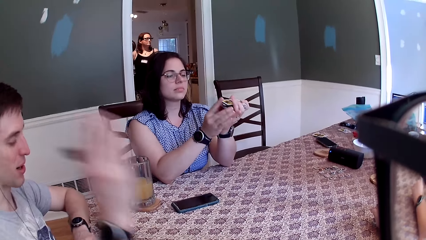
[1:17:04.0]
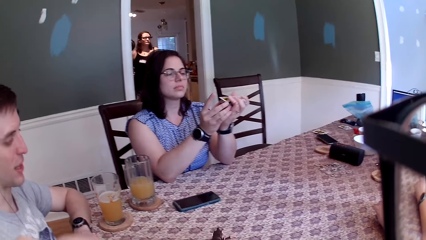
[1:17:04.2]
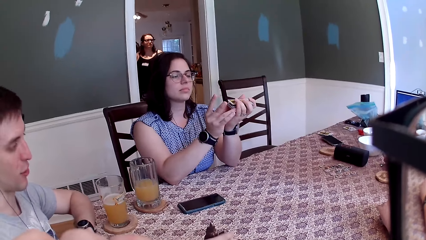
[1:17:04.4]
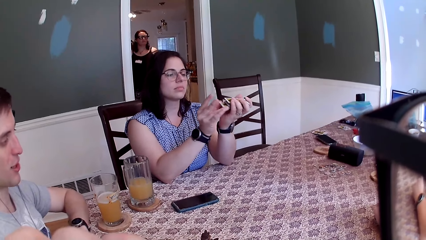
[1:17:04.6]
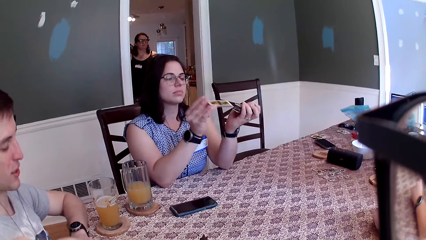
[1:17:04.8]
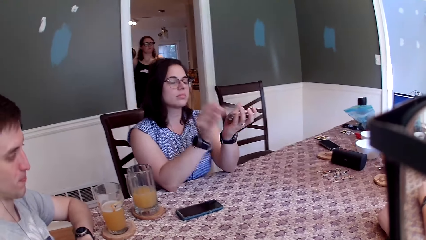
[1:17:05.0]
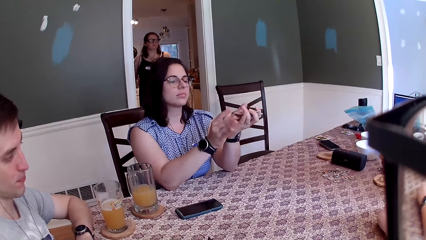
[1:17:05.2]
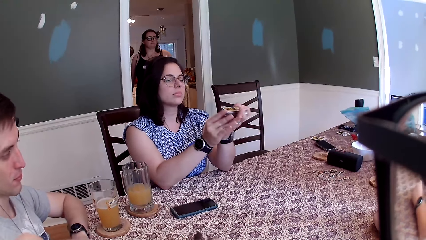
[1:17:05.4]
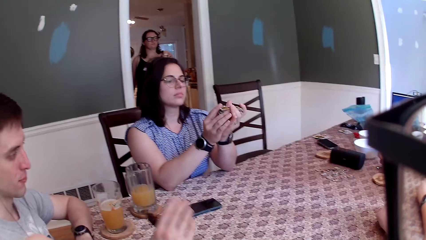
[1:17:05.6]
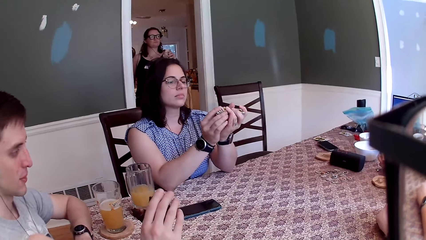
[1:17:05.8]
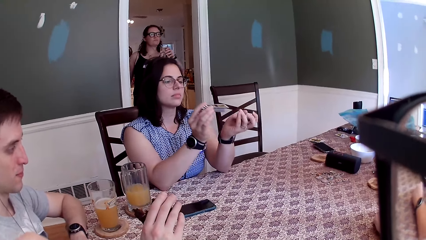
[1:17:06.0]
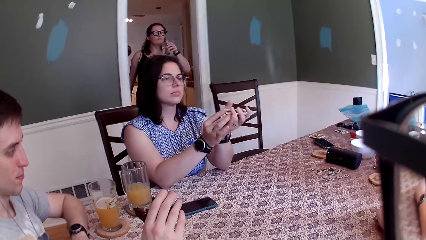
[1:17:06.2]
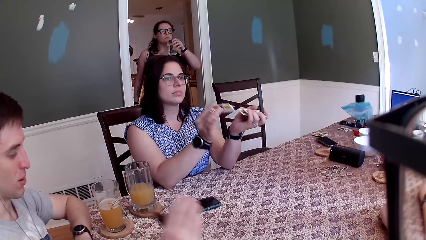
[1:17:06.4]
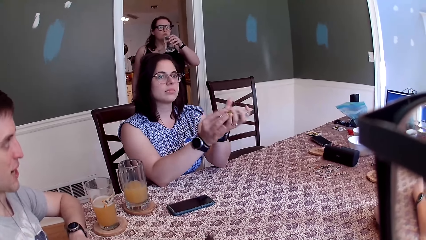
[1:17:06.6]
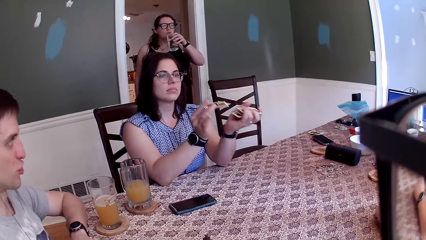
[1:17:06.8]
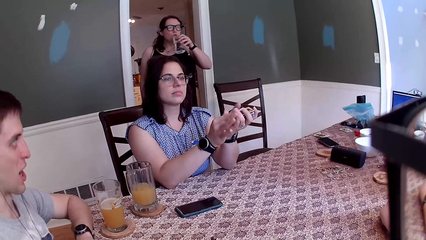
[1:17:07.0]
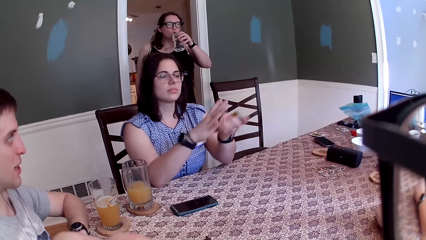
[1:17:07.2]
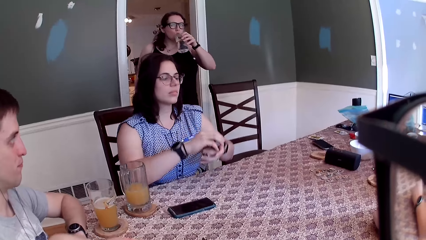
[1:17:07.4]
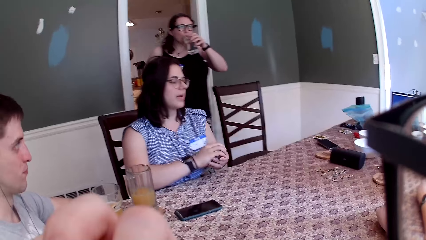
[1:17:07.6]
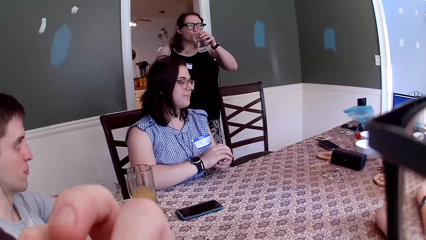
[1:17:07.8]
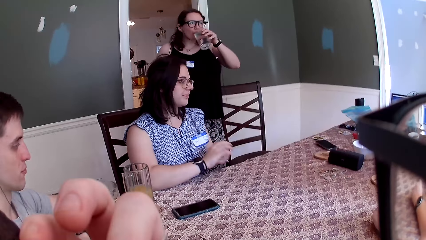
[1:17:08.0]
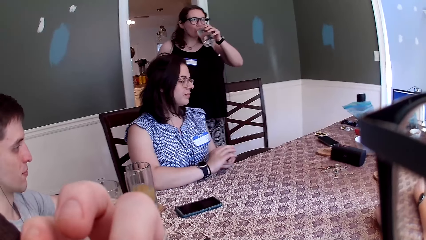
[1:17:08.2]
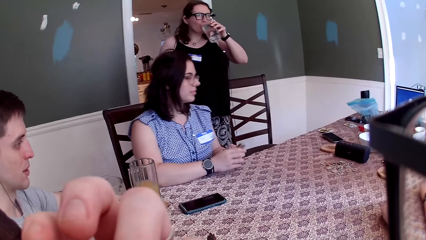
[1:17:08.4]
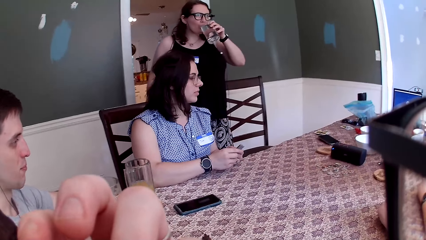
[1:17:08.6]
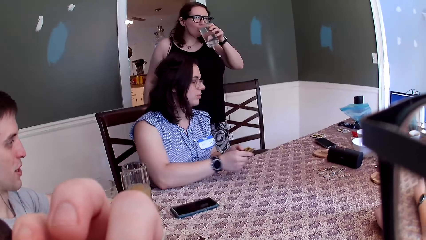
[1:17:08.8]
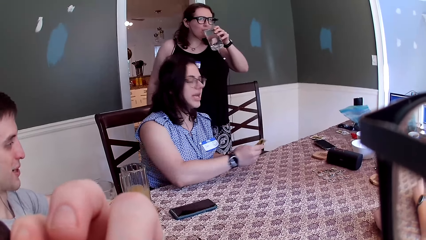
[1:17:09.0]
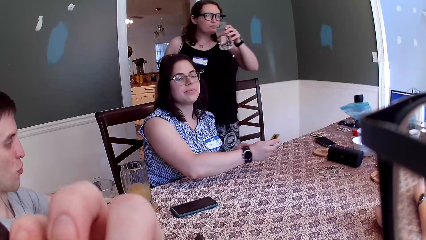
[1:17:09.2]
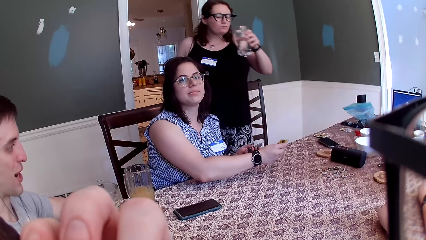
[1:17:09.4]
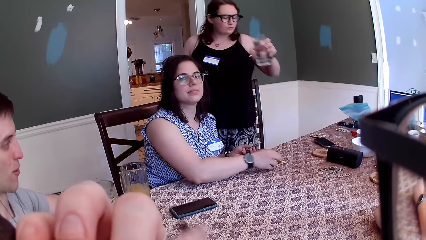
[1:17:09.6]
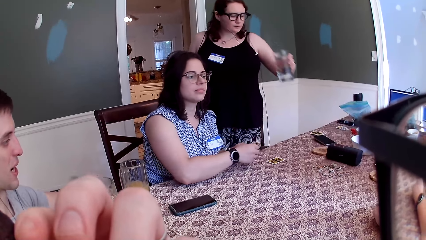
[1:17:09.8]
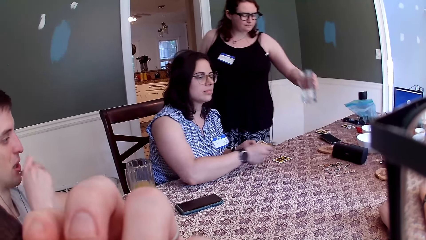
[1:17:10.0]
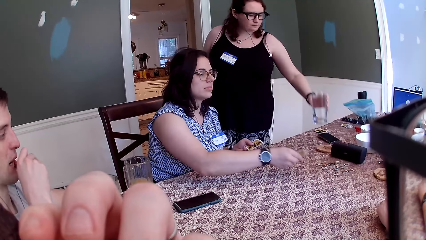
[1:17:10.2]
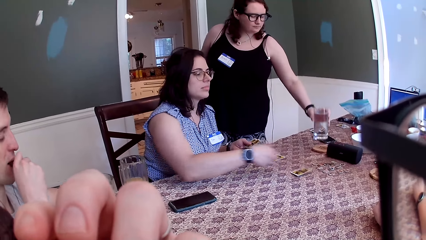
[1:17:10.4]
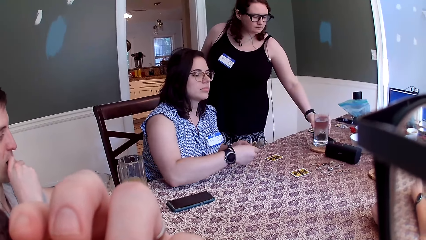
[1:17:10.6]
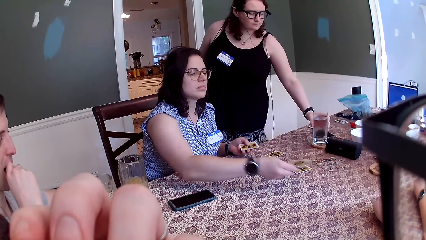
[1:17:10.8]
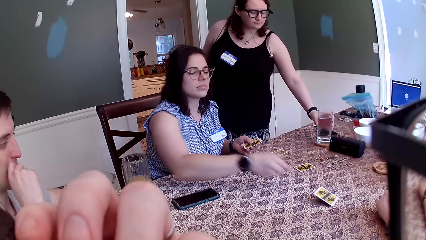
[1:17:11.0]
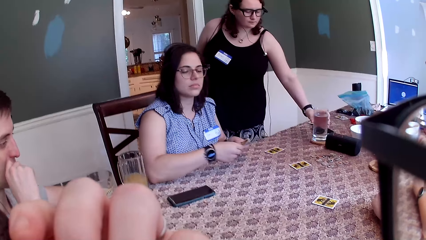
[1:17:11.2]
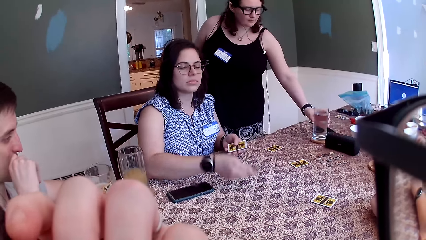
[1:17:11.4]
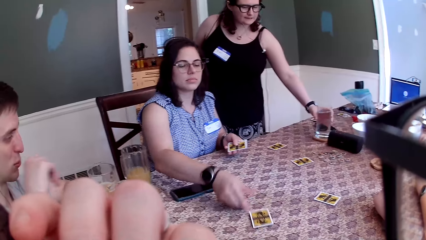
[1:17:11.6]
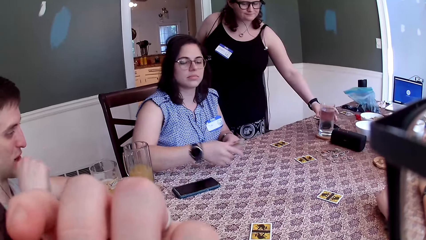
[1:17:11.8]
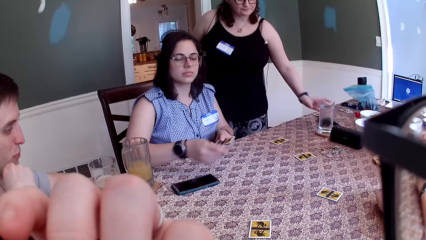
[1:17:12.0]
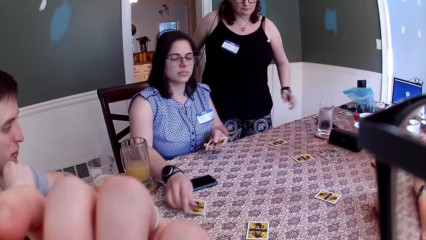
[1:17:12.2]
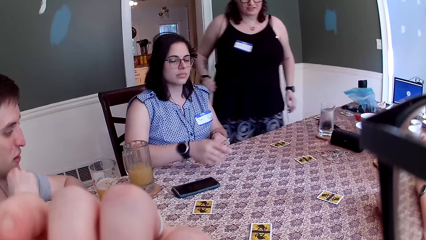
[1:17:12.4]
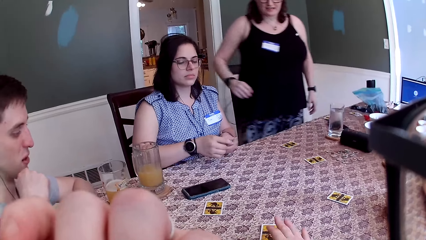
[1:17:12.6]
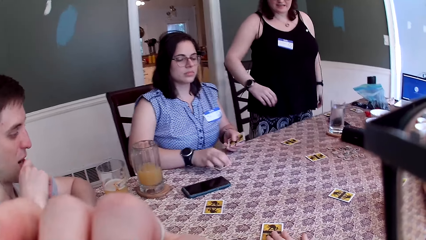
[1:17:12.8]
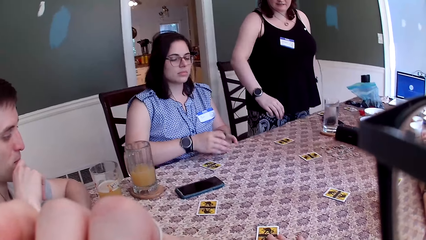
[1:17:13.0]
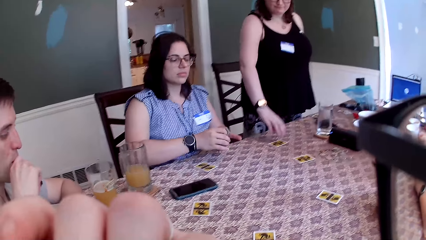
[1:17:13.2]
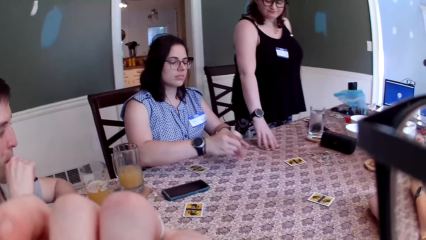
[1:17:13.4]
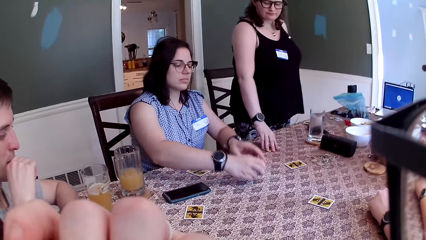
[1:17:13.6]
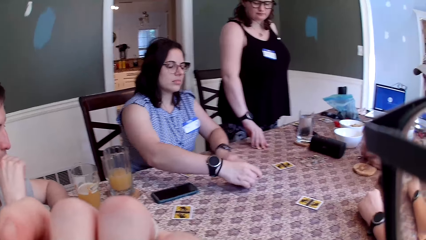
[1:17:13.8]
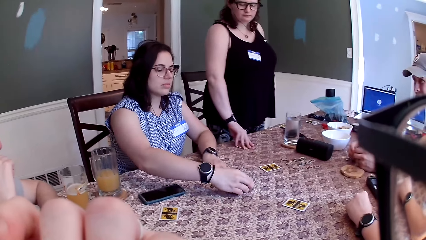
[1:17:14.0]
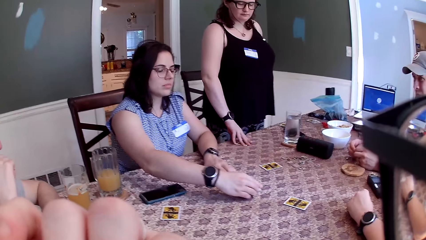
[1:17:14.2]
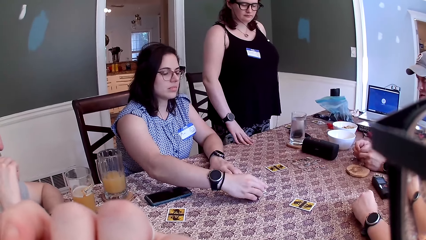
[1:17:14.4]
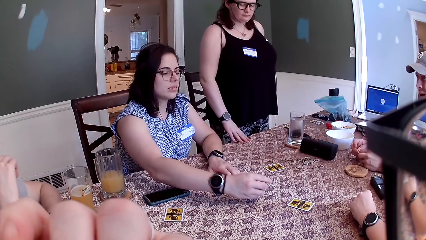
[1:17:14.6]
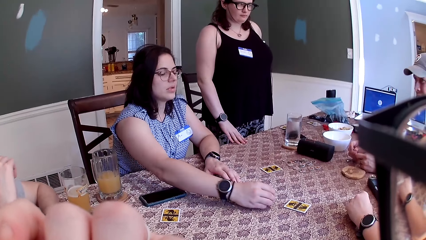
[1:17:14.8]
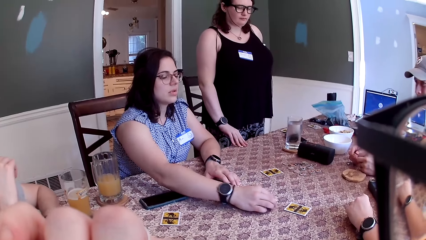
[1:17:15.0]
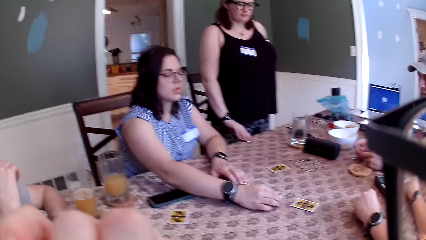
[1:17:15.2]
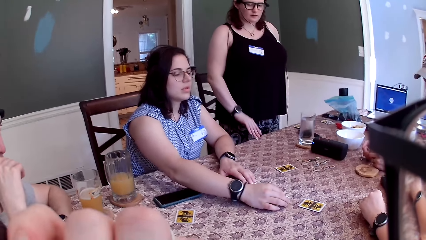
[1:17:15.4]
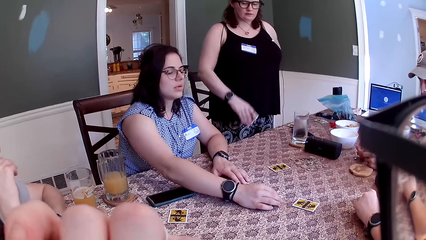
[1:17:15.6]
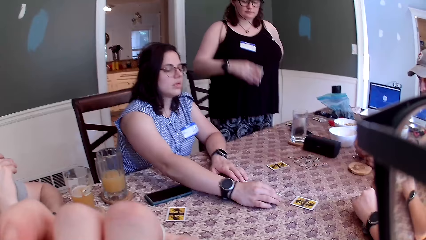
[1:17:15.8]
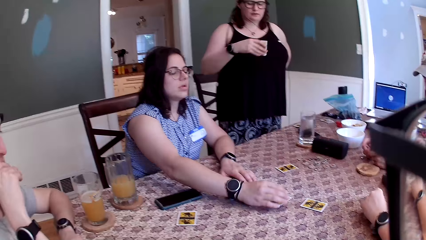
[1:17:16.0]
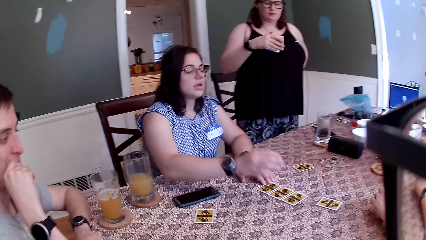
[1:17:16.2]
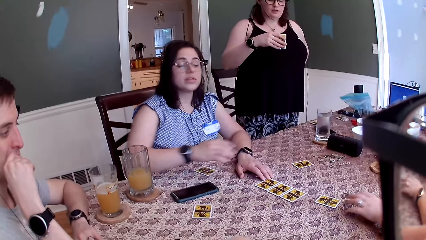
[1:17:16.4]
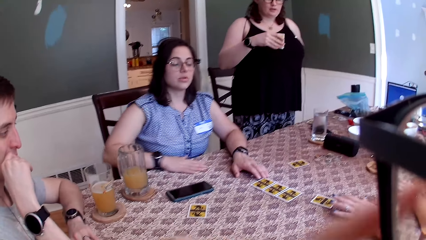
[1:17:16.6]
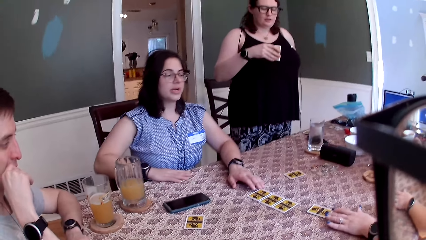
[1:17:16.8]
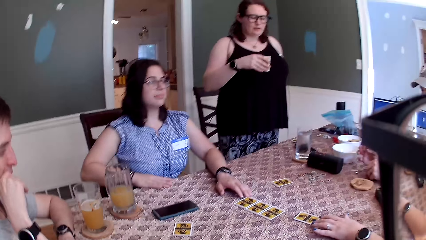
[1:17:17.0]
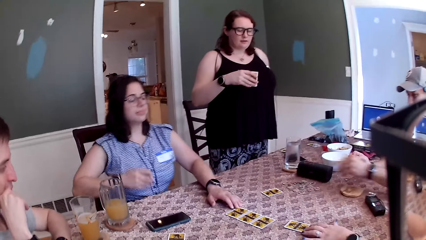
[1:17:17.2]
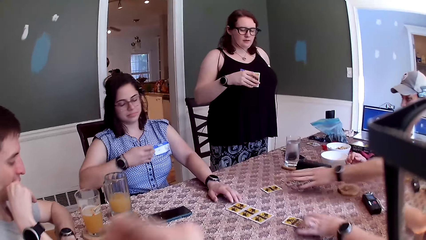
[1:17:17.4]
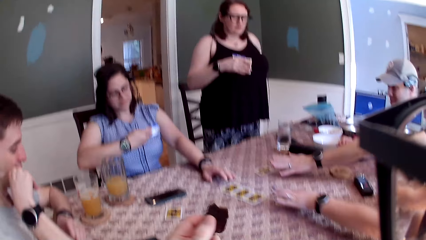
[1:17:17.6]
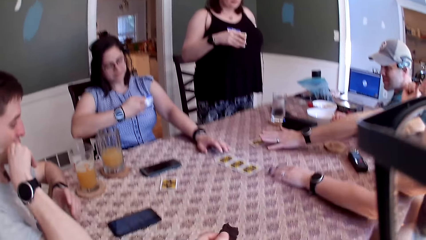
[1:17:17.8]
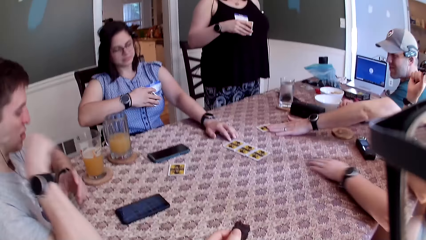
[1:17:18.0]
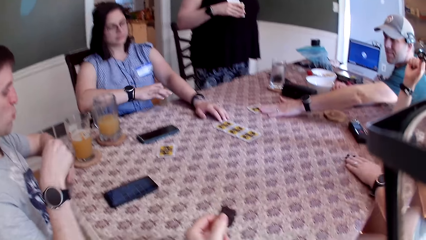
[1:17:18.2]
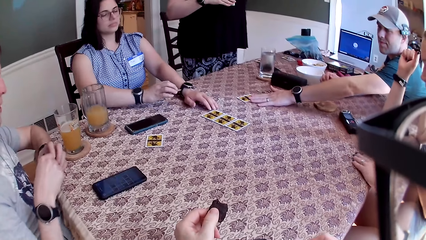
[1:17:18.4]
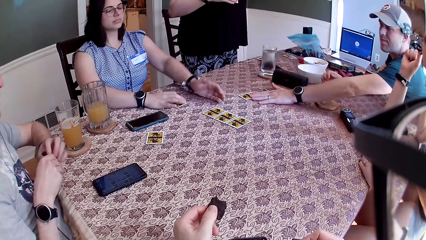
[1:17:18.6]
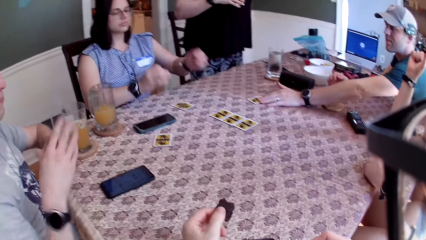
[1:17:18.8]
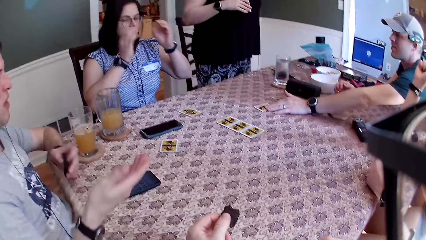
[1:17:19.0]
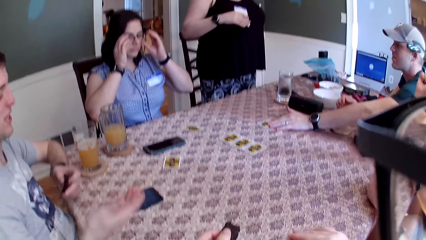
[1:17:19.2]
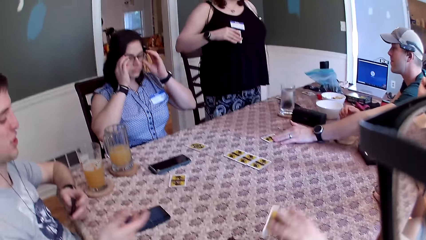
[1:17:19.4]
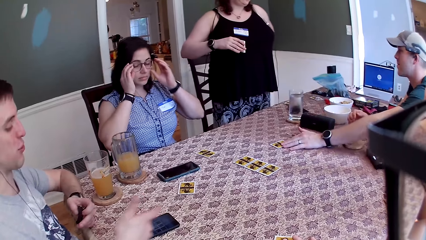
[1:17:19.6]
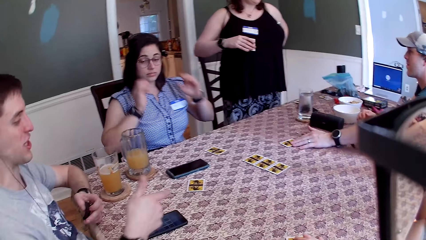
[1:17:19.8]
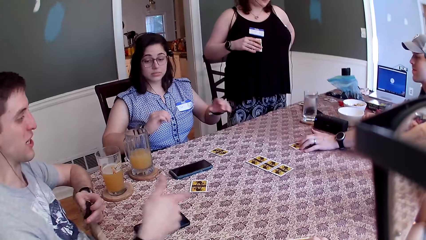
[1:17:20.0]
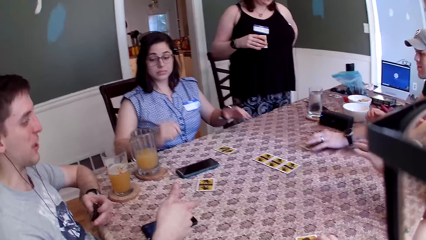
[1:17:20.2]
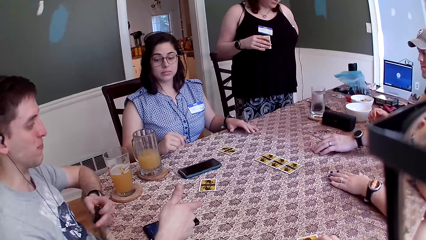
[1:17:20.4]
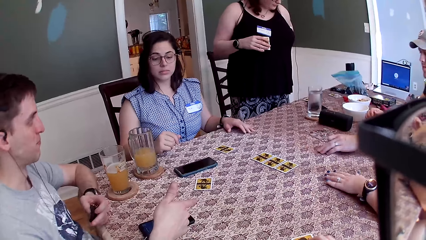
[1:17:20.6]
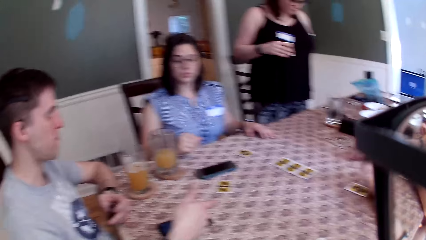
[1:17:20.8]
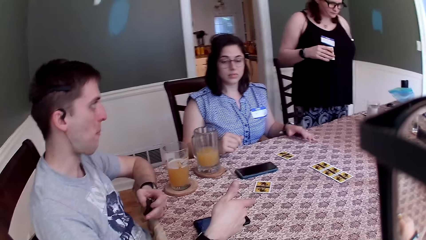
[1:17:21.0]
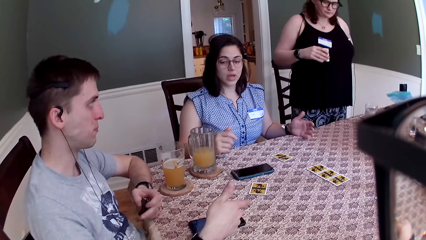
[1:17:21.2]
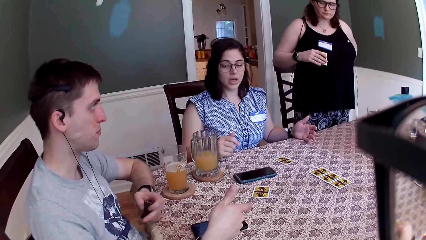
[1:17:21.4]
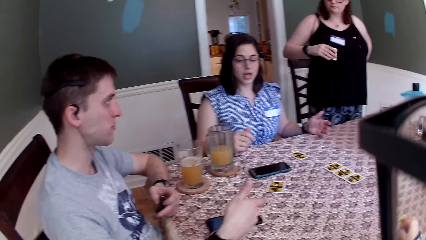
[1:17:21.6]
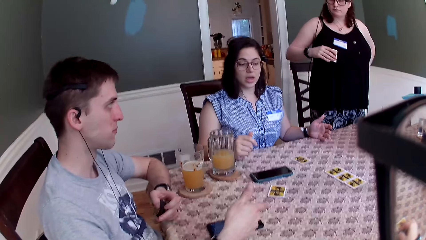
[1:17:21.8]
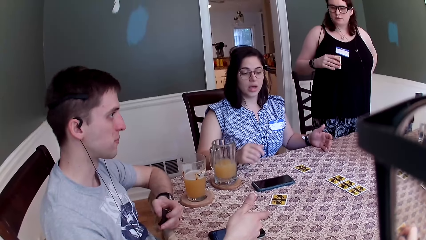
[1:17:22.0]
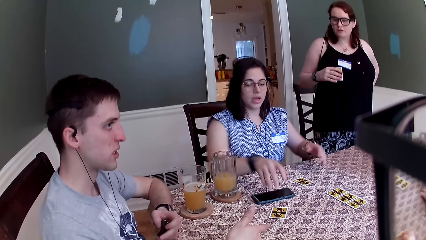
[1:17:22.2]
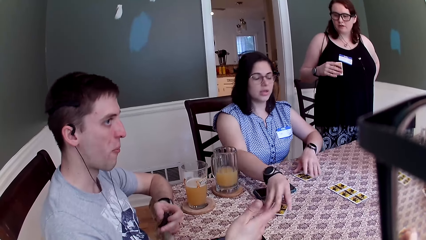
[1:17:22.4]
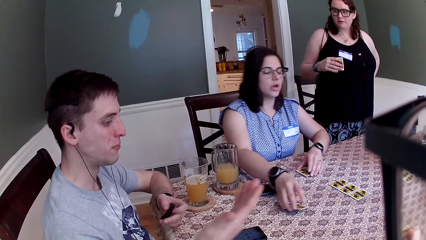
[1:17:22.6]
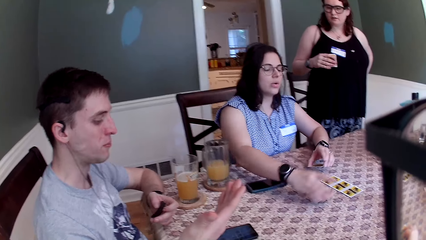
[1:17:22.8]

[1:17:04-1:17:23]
A man speaks to a woman, the camera wearer, another woman and another man on the table. A third woman walks out of the kitchen with a cup in her left hand. The first woman distributes the one night ultimate day break cards. The first woman places the cards on the table with her right hand. The third woman drops the cup on the table with her left hand. The third woman speaks to the first woman. The third woman picks a card on the table with her right hand. The first woman speaks to a group of people on the table. The camera wearer holds the cookies. The second woman drags a card on the table with her left hand. The other man touches a card on the table with his left hand. The first man speaks to a group of people on the table. The camera wearer drops a card on the table with his right hand. He converses.
